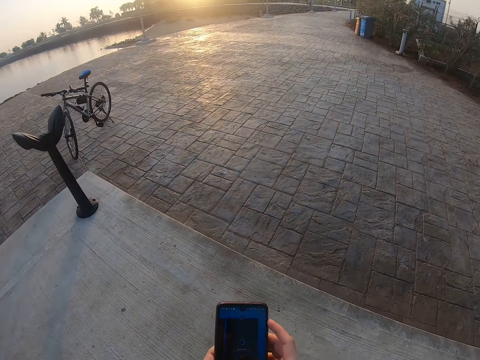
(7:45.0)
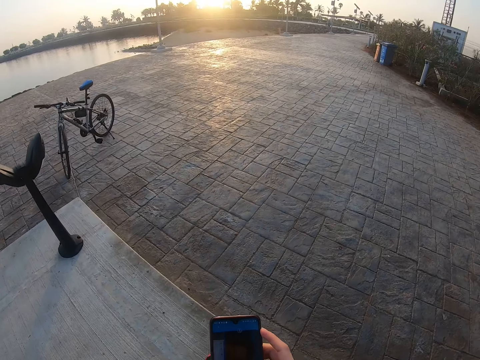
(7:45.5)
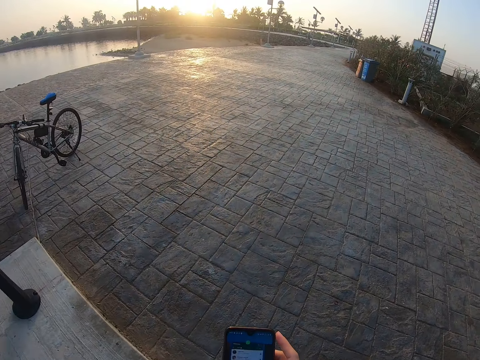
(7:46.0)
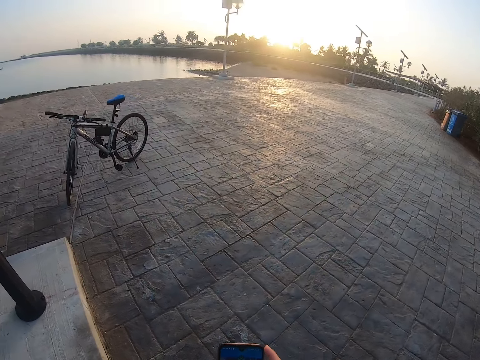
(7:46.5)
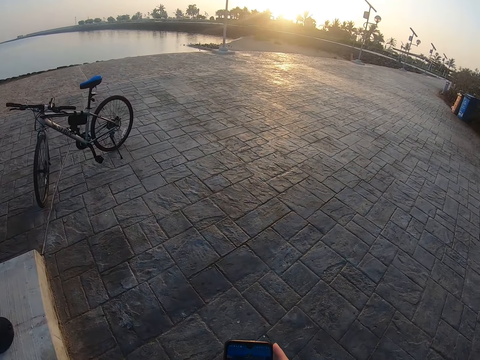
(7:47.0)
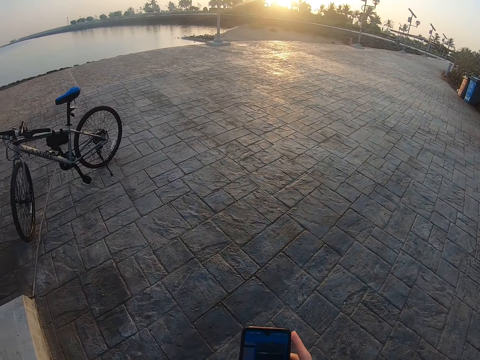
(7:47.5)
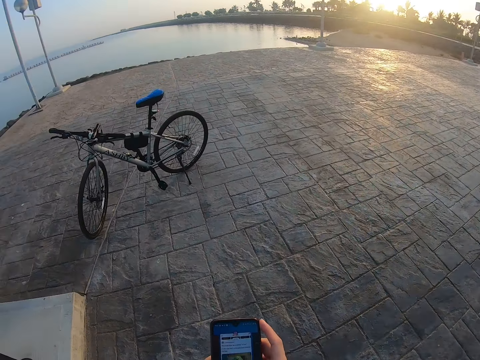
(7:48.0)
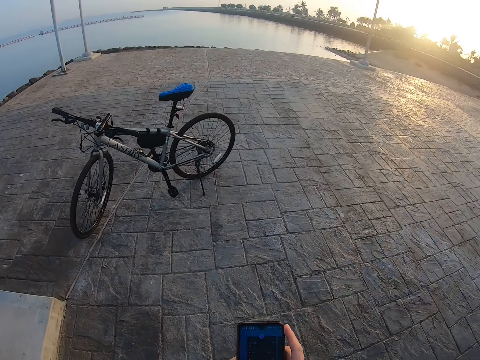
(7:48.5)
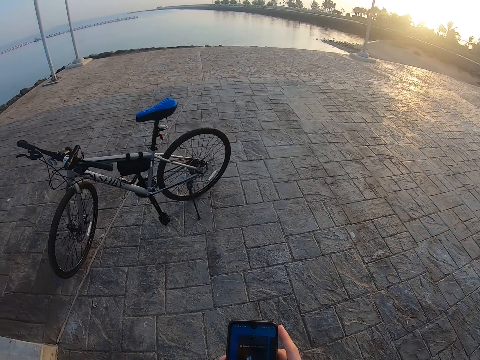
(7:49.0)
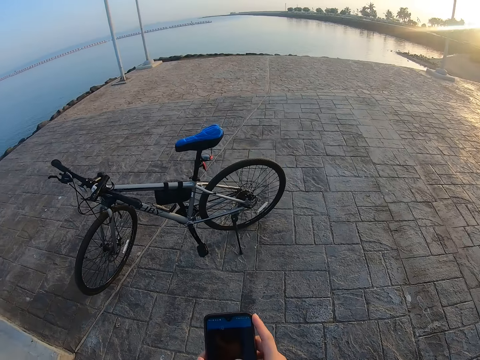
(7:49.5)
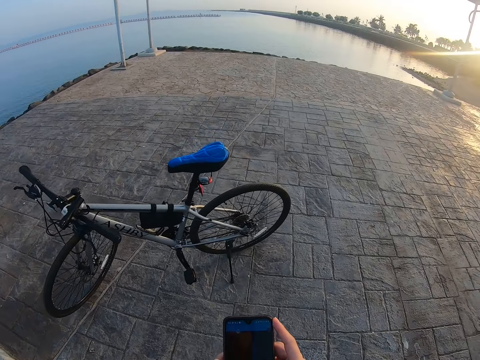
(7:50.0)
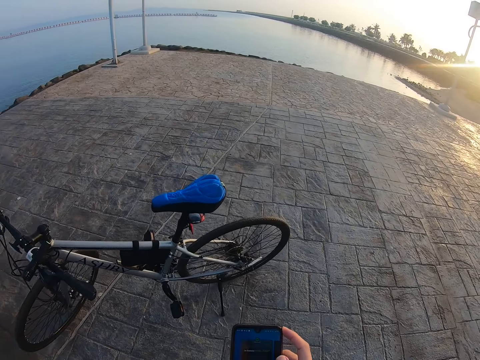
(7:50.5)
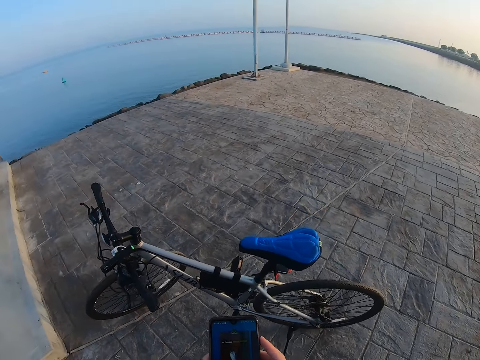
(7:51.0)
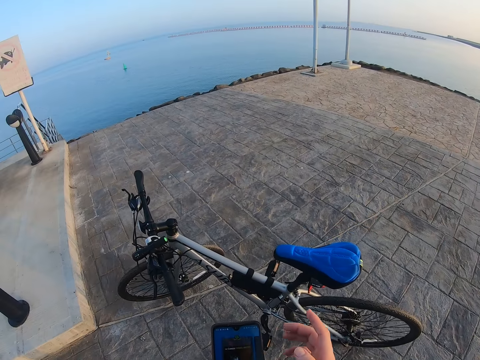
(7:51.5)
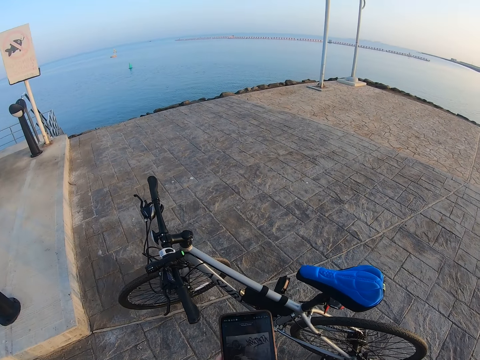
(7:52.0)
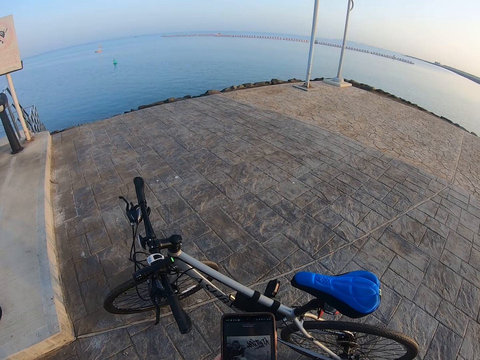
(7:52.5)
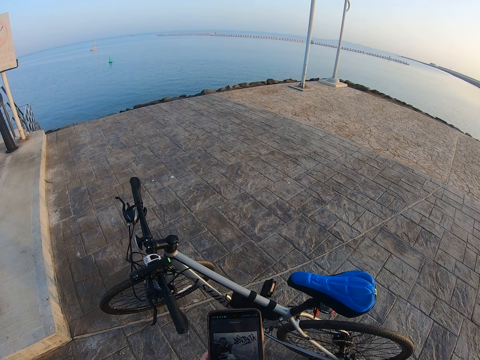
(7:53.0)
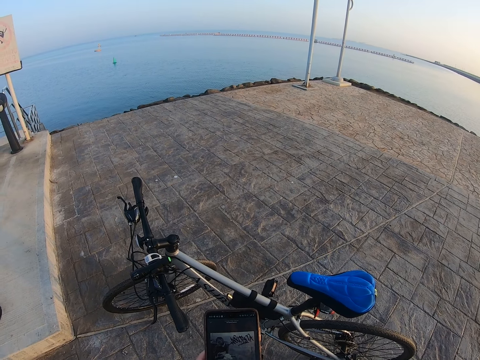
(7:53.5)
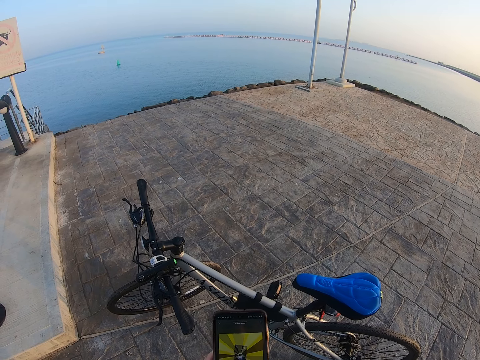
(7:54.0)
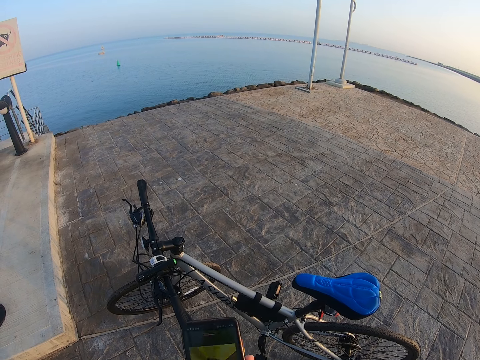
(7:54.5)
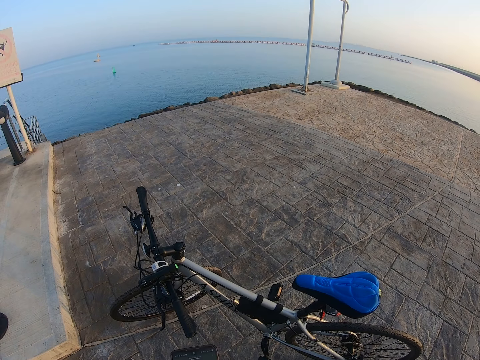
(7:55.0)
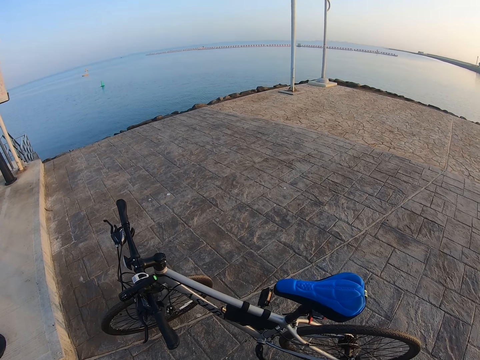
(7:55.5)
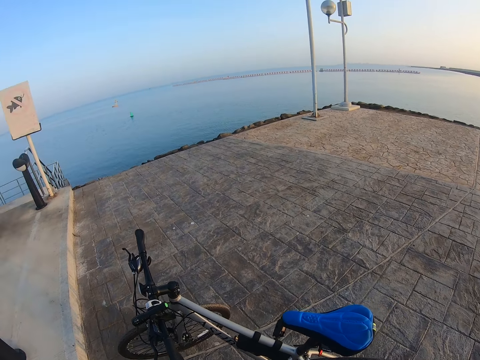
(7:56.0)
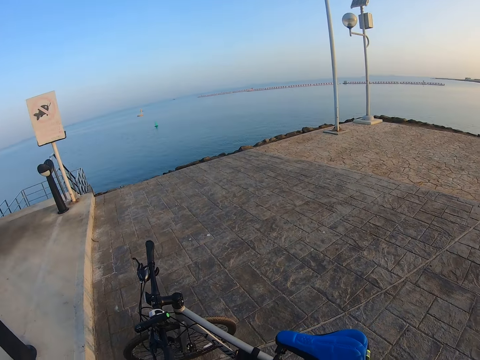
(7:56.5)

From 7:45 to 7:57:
The camera wearer is walking to his bicycle. He stands beside the bicycle.

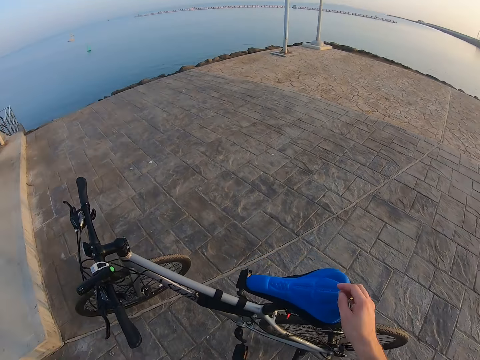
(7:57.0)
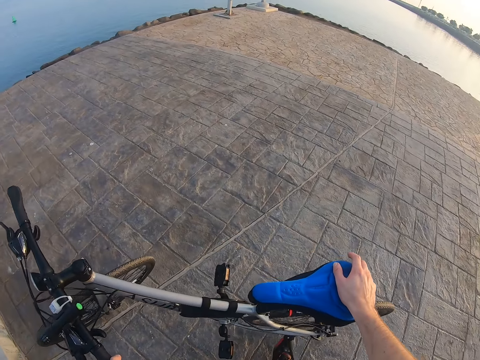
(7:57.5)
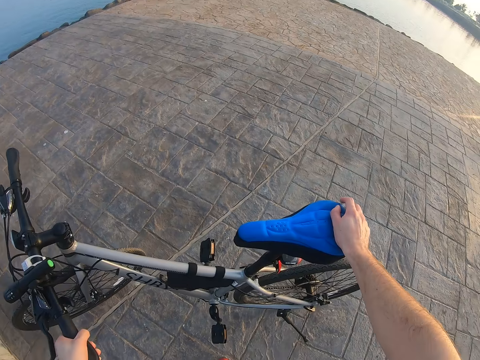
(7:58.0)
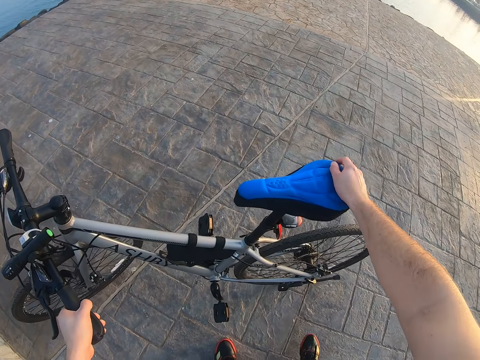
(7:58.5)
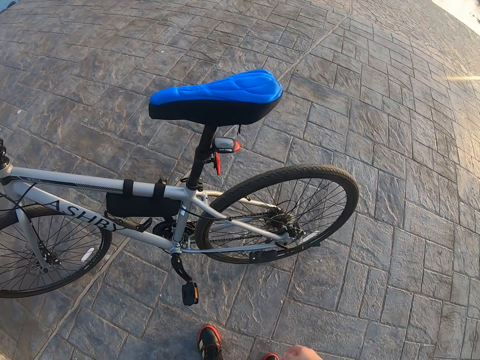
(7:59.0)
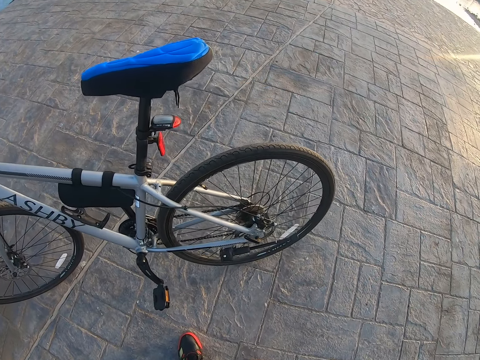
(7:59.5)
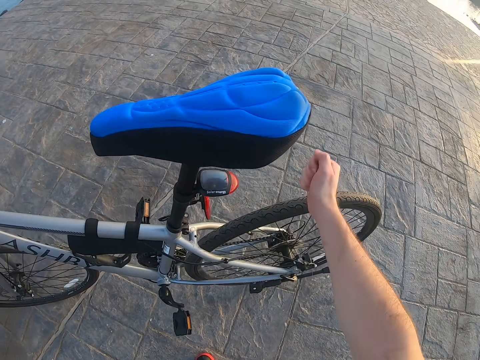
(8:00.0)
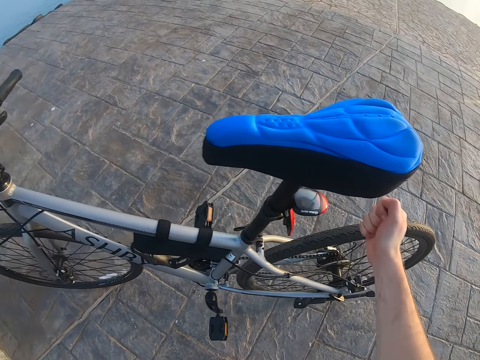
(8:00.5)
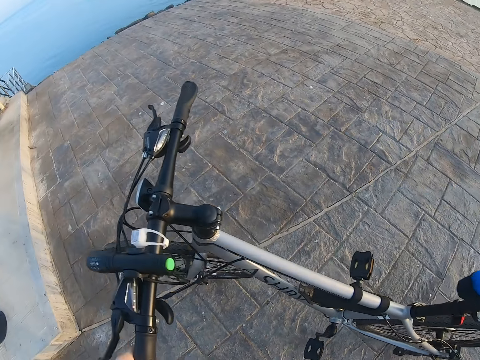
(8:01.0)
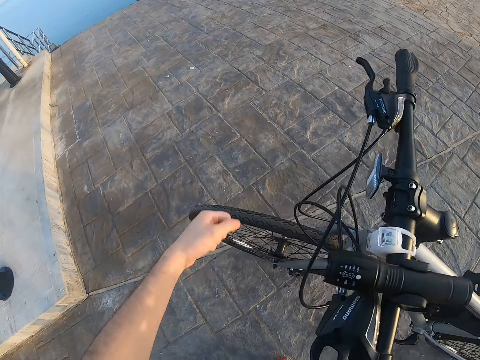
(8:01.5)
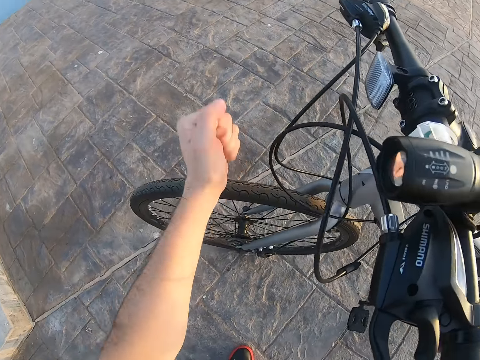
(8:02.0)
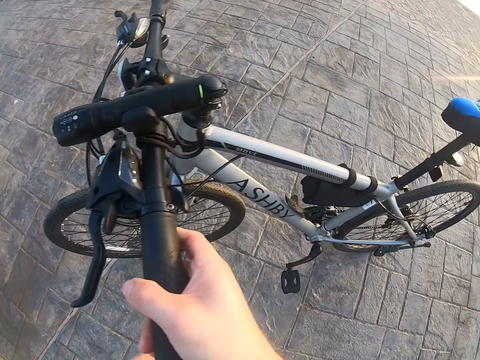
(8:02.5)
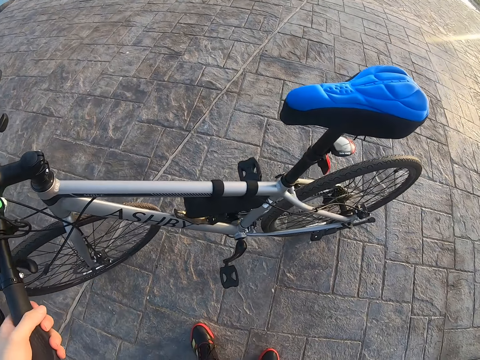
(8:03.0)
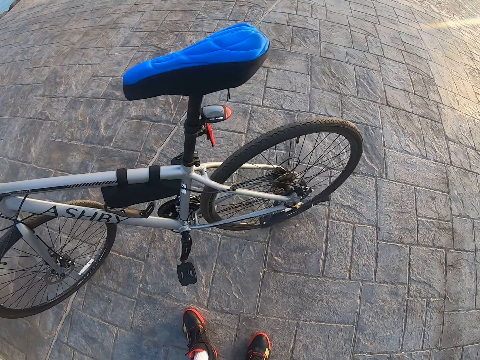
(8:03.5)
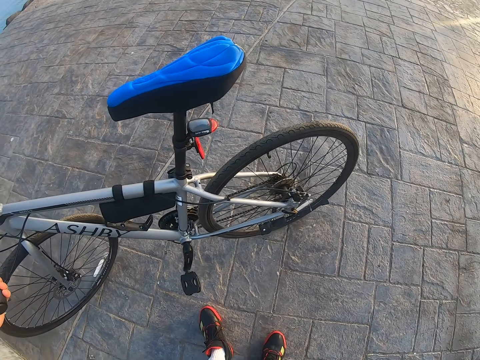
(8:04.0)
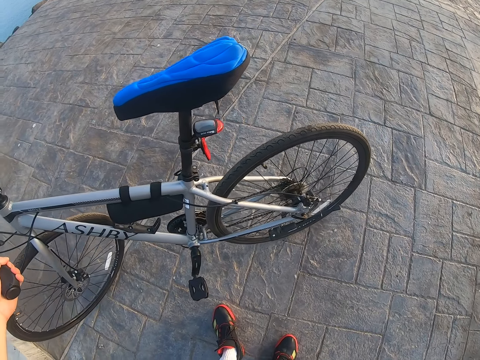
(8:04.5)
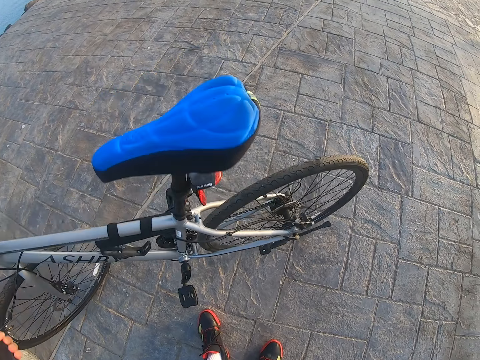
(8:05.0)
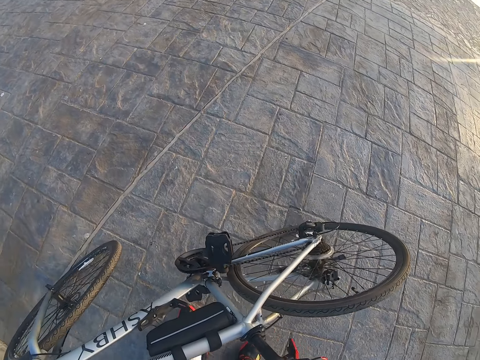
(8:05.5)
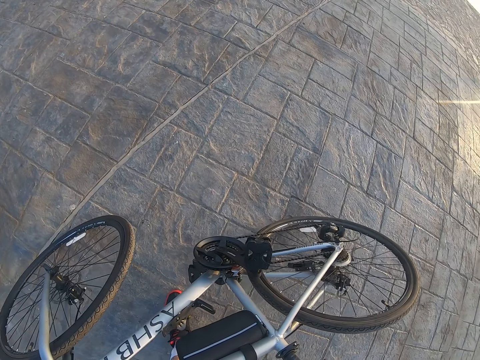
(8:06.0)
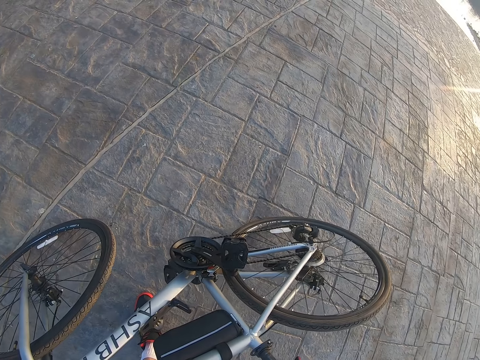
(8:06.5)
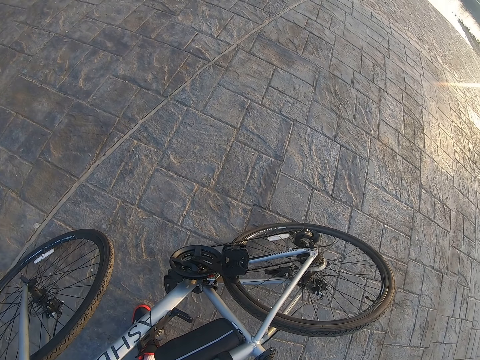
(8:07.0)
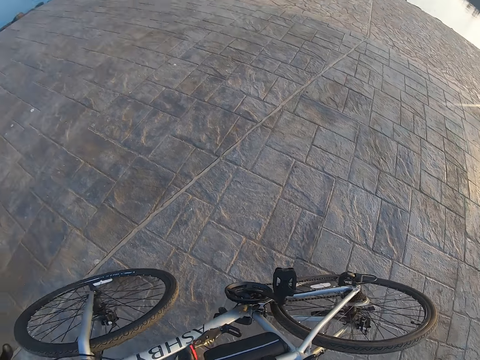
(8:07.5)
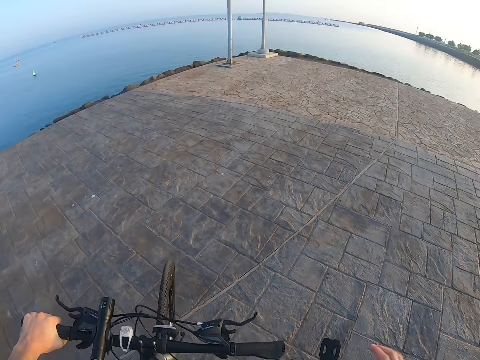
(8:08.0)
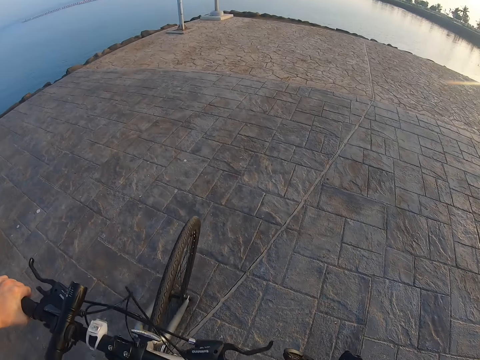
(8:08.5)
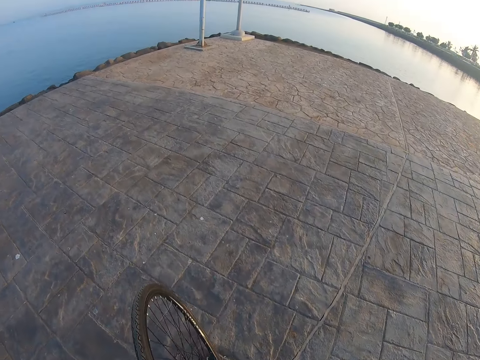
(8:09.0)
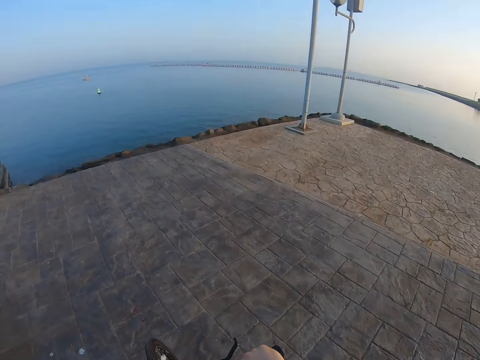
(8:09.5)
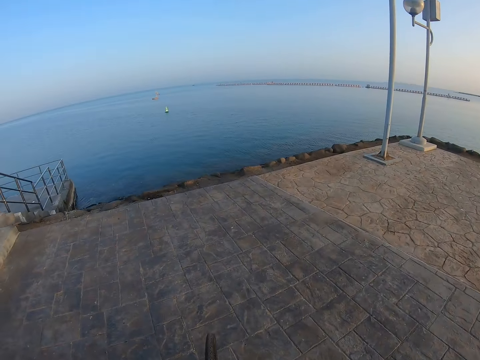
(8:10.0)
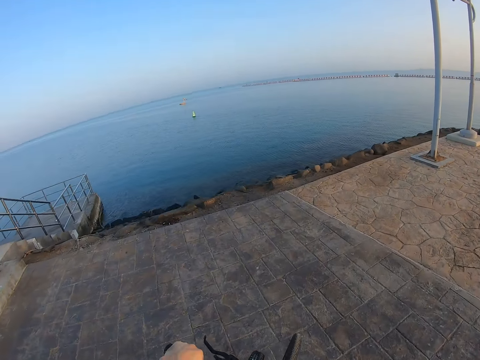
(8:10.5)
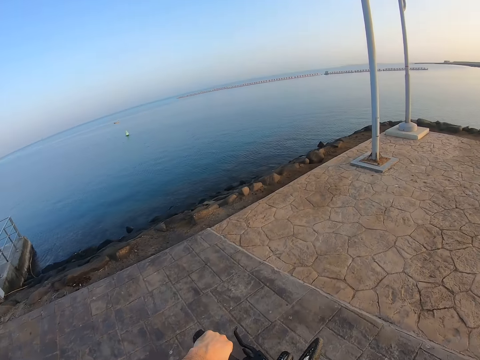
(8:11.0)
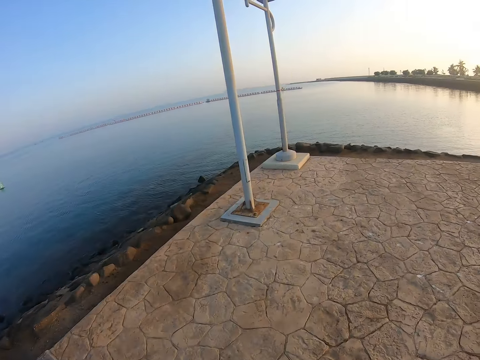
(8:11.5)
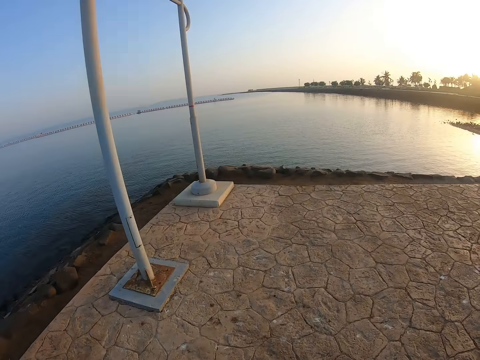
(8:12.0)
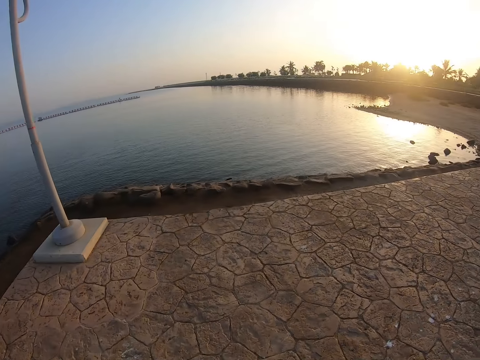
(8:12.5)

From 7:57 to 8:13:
The camera wearer takes the bicycle. He checks if his bicycle is in good condition. He taps the bicycle wheel, holds the handlebar with the left hand, and taps the bicycle wheel. He moves the bicycle, turns the bicycle, and gets on the bicycle. He rides his bike away.
